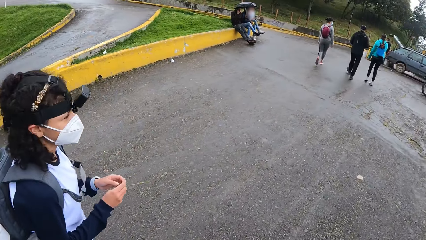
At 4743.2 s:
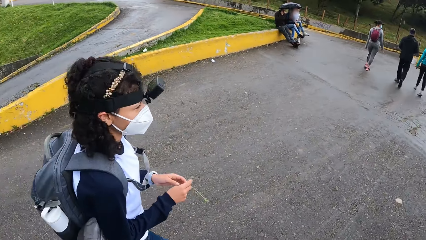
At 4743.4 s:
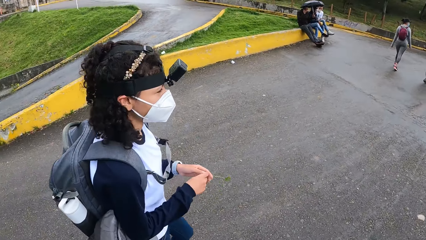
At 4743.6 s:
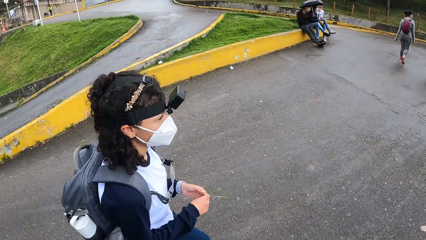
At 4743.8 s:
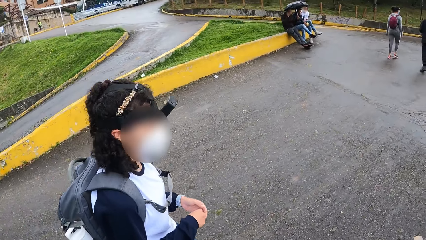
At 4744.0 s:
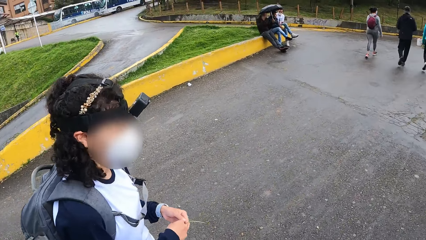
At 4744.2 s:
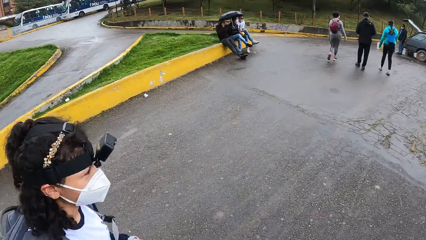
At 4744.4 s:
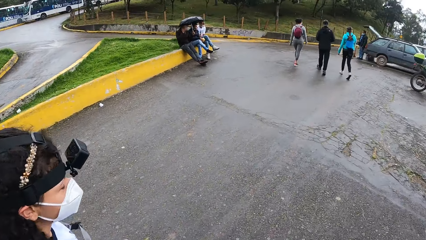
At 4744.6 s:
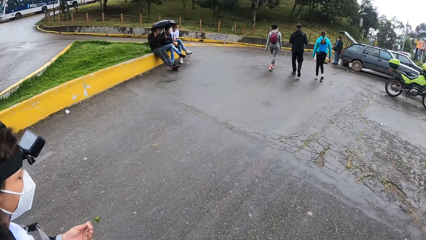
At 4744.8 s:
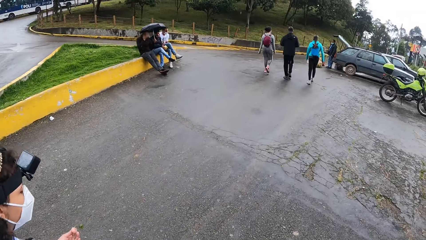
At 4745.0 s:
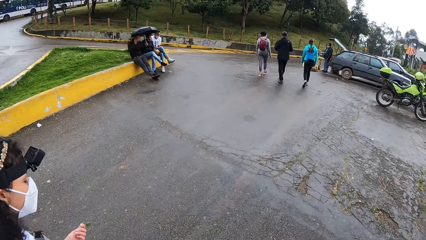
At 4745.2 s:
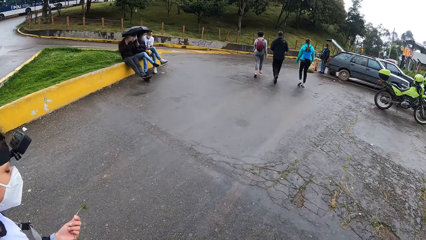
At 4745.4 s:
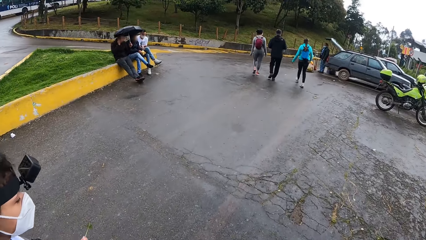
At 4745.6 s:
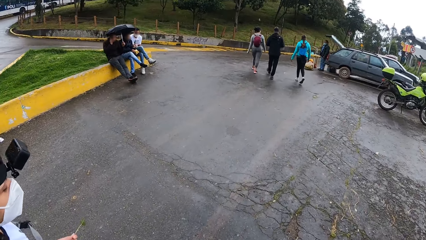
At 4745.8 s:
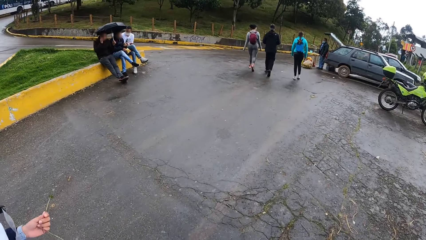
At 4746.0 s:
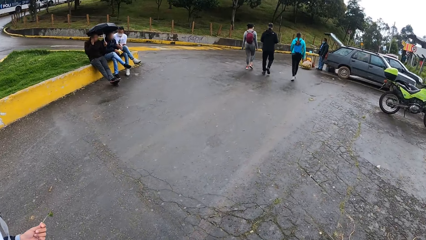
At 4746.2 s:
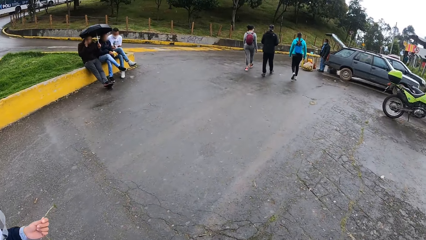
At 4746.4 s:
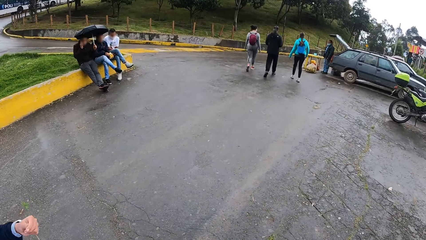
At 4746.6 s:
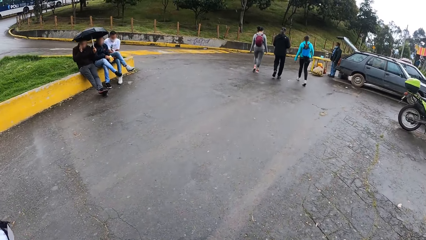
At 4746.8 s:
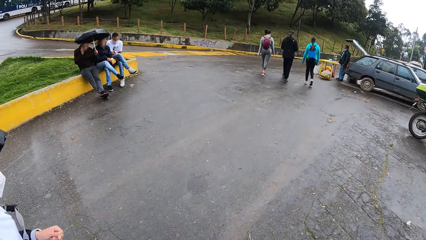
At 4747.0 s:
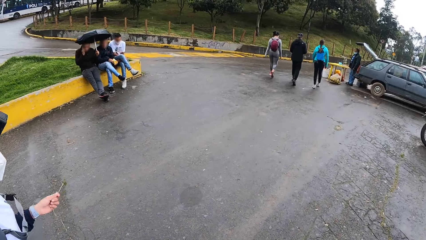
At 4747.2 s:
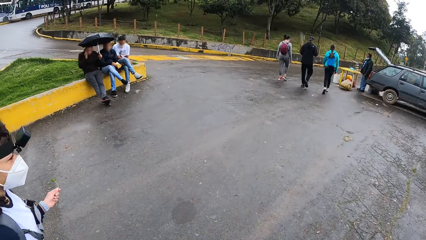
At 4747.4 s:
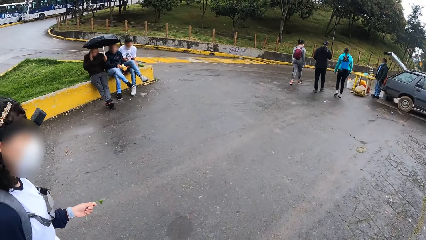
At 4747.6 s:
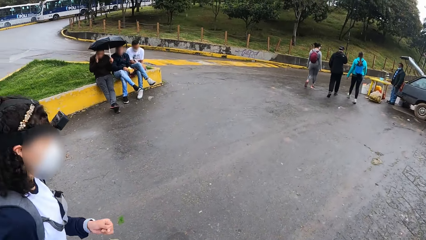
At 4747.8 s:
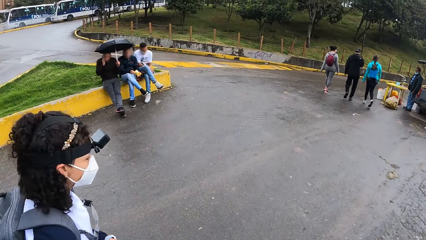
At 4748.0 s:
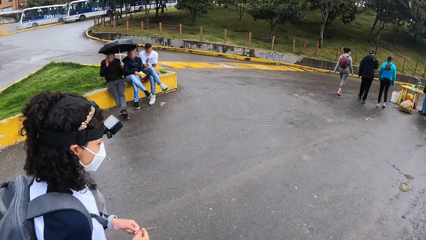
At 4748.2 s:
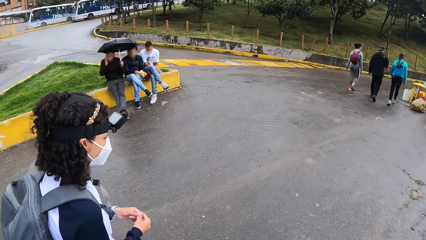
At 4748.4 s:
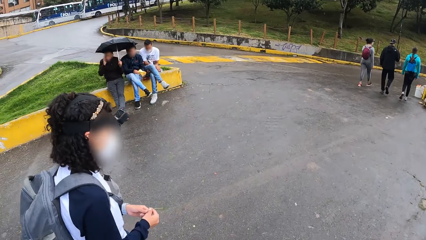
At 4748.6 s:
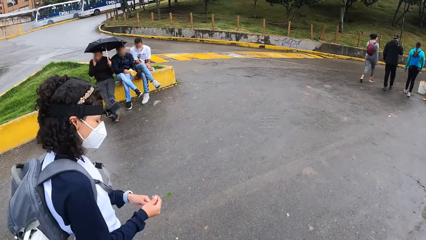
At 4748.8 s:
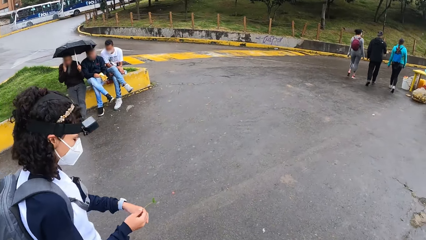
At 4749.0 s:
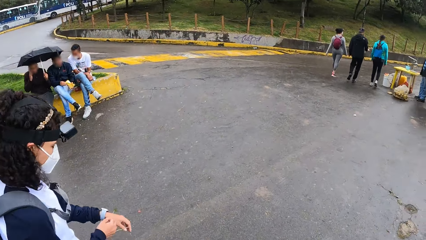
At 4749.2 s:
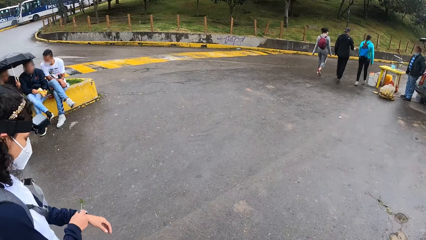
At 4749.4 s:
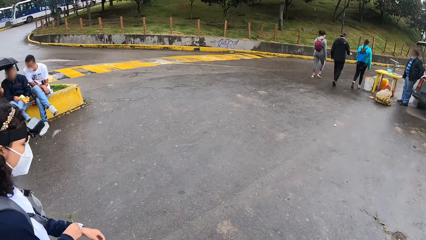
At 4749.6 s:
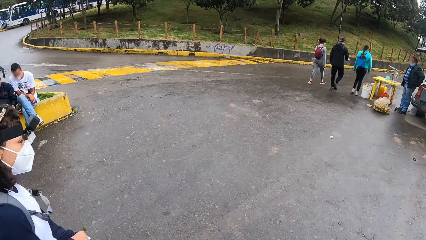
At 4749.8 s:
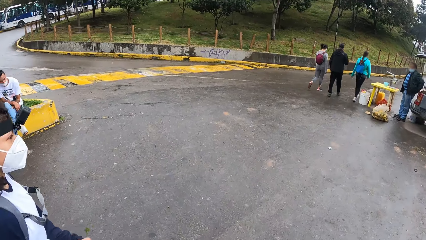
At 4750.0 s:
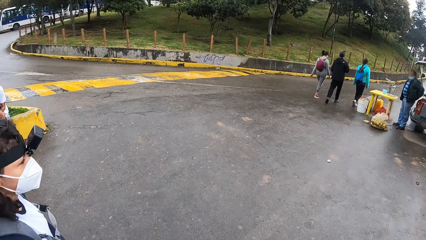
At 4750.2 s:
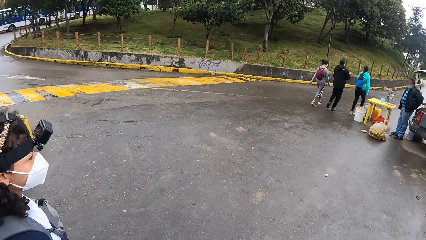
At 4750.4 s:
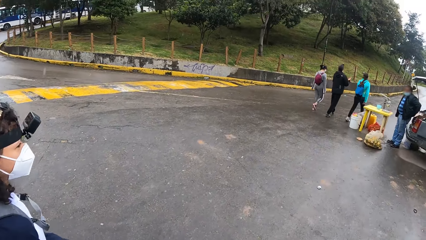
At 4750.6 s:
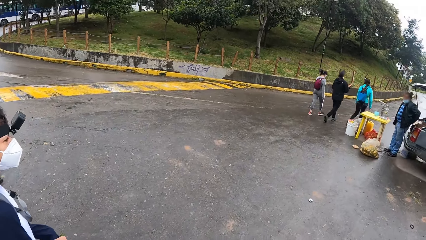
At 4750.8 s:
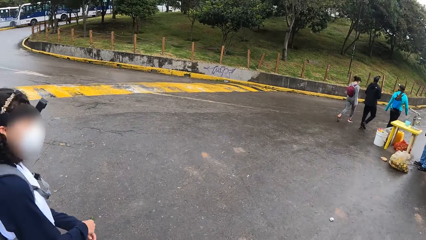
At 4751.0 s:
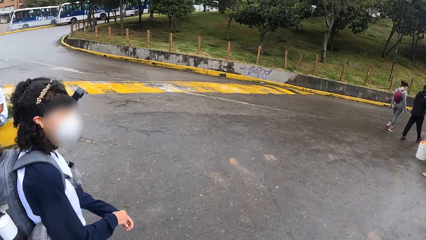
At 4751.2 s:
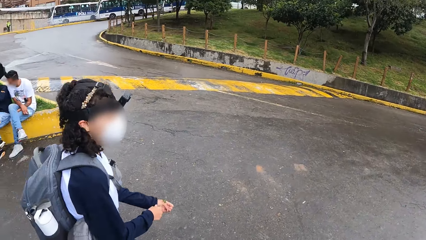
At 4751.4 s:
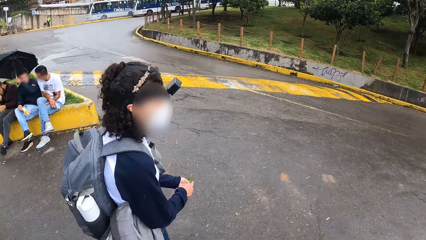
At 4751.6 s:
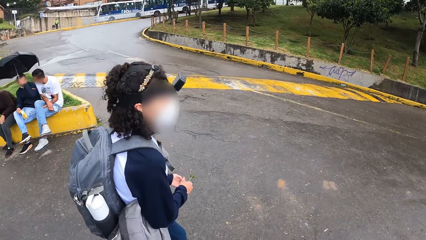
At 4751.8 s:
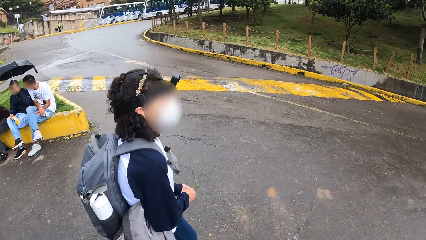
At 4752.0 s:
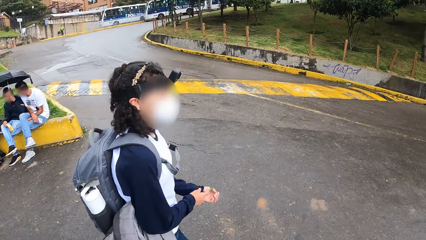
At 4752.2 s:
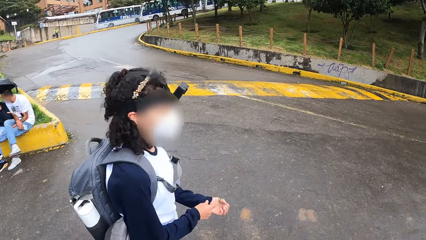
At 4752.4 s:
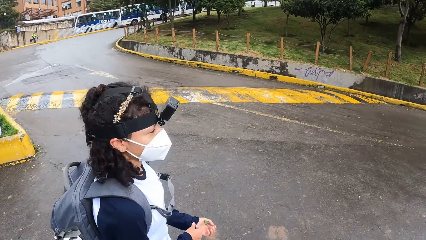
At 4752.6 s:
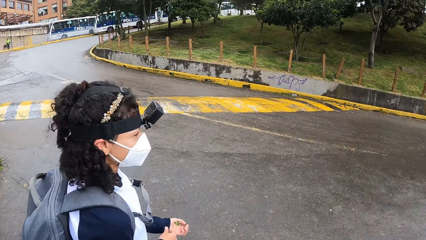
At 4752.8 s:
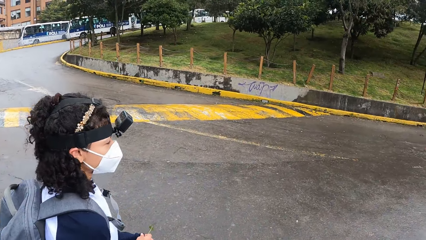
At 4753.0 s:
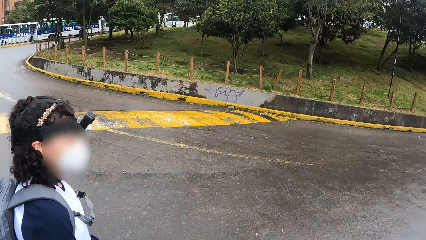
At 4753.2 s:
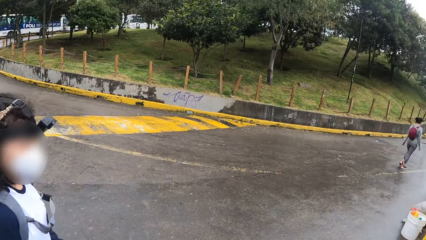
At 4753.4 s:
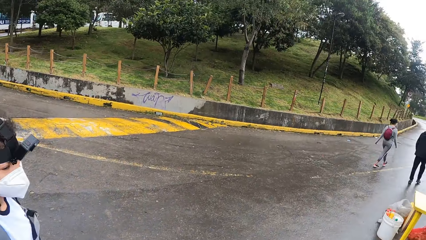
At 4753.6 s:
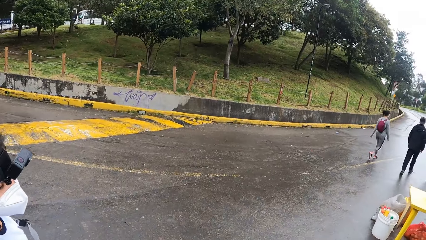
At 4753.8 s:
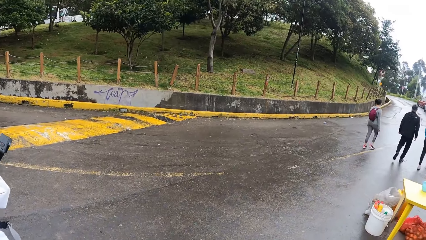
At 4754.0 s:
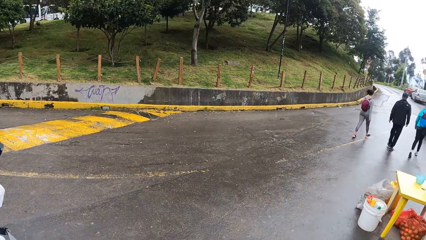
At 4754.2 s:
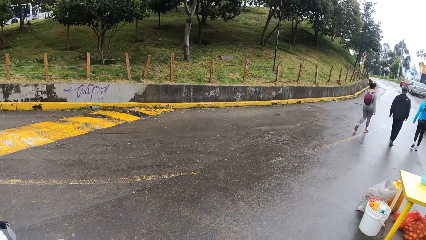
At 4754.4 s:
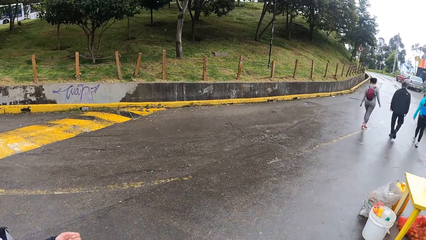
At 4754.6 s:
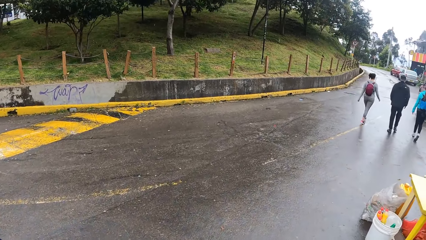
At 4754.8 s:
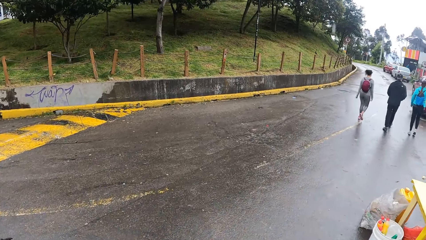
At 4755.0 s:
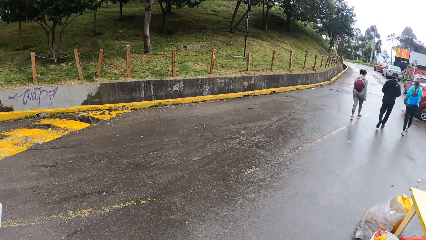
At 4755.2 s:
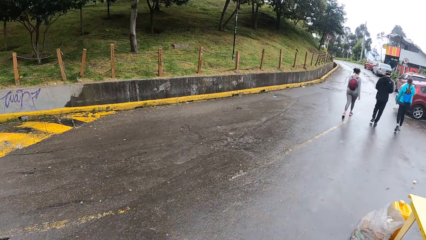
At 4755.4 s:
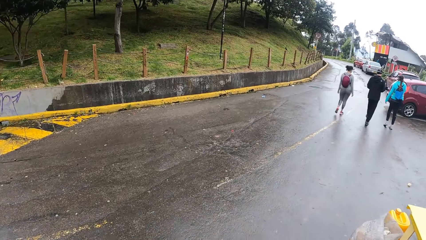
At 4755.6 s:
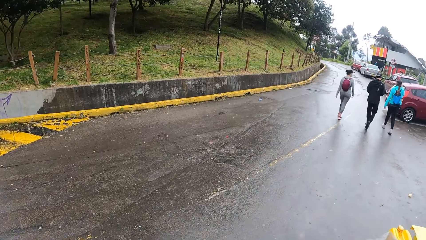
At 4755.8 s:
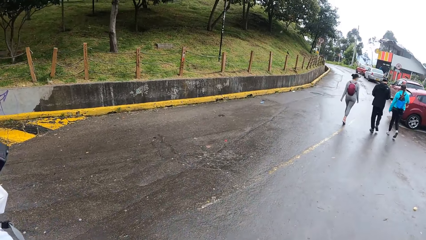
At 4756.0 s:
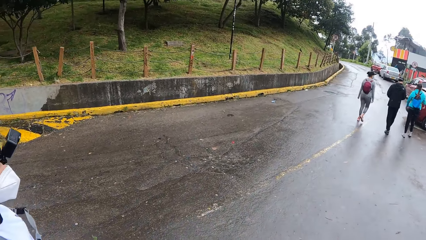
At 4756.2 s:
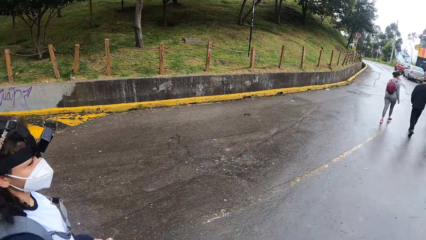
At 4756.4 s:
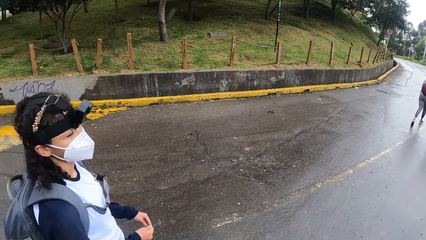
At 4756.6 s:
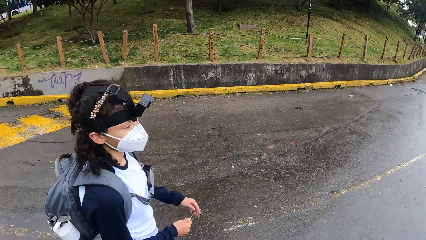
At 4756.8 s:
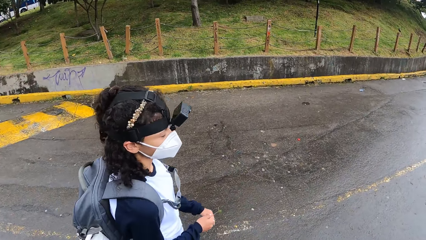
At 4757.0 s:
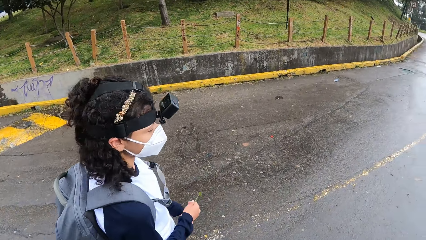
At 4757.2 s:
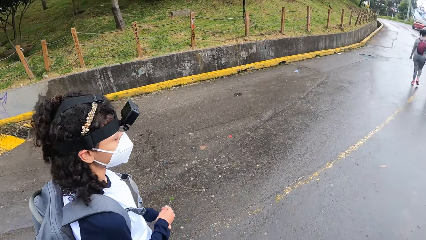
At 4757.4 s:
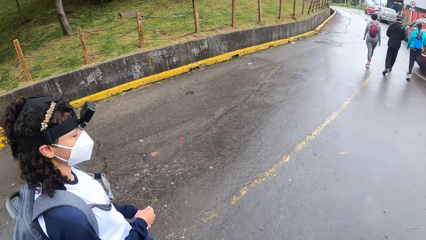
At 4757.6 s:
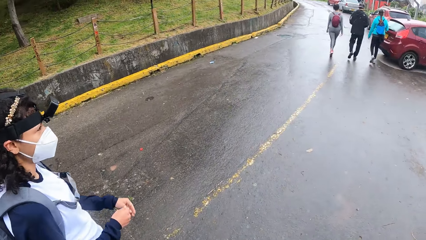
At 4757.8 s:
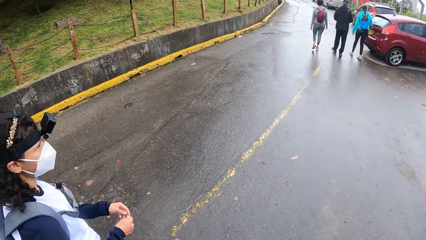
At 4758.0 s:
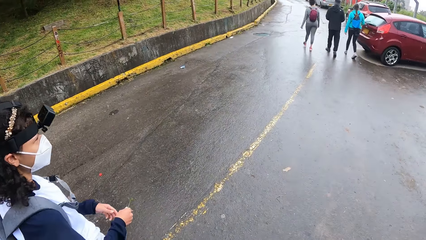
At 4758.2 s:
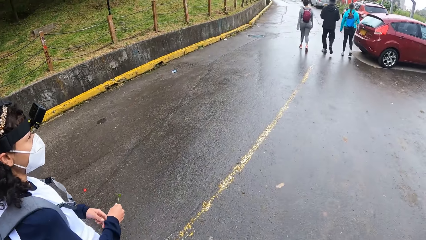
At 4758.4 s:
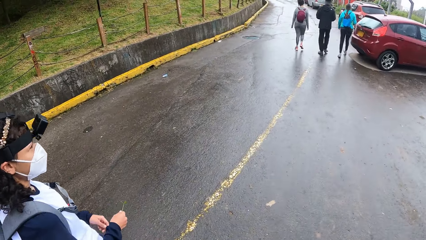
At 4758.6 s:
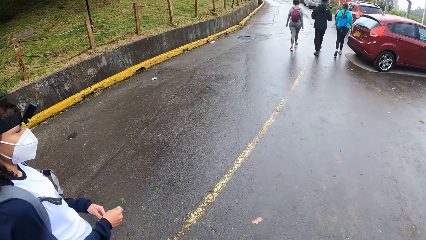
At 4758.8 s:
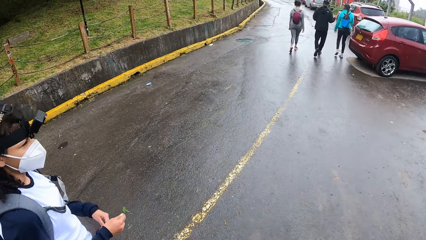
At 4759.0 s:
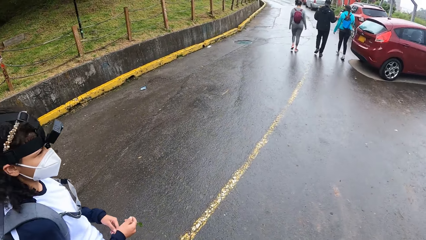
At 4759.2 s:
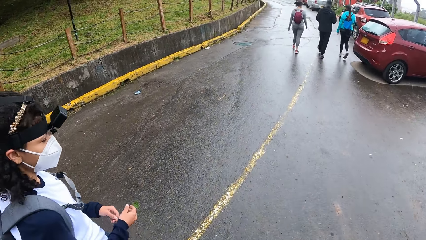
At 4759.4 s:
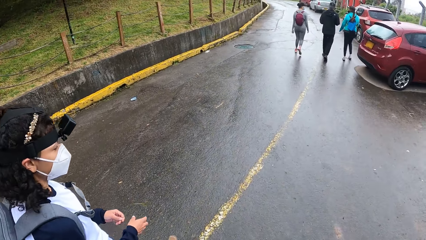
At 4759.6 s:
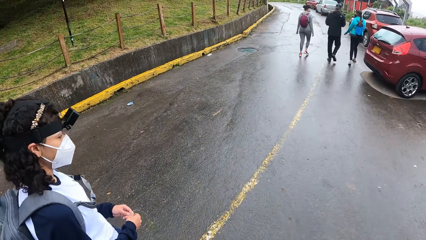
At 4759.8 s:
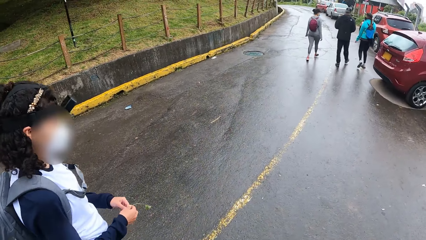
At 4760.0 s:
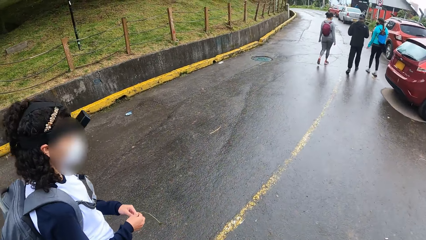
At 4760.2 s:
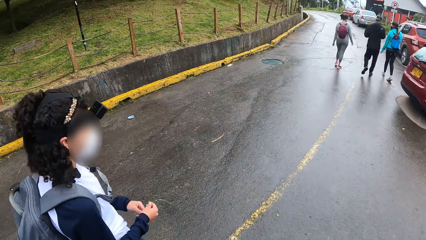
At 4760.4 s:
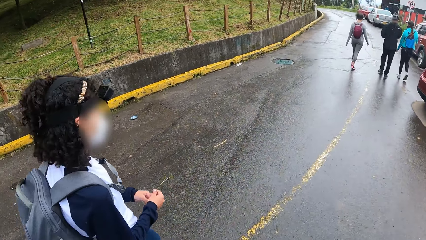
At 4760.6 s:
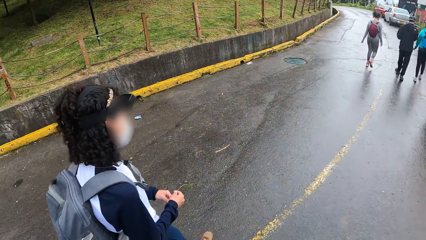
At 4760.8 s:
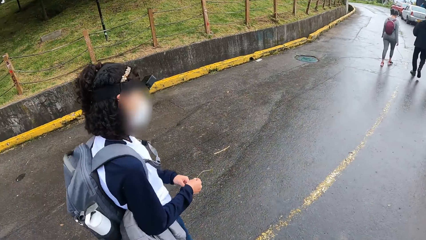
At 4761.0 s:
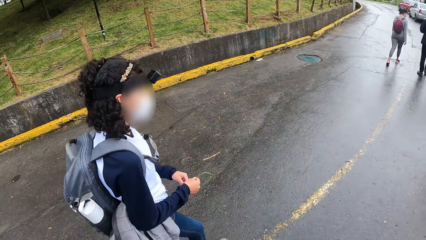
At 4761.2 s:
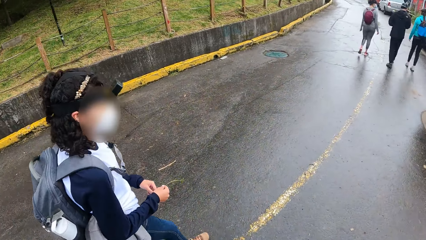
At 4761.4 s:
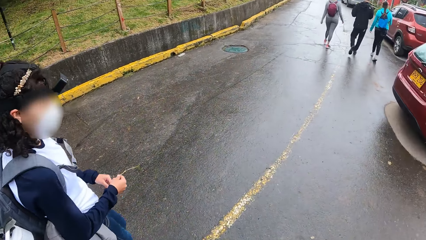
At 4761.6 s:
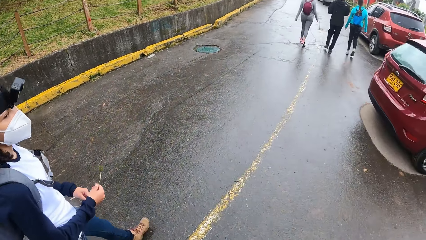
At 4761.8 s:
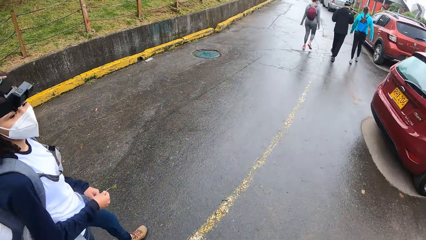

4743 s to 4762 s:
The woman holds the plant in both hands. The woman adjusts the sleeve of her shirt with her right hand. The woman holds the plant in her right hand. The woman holds the plant with both hands.
